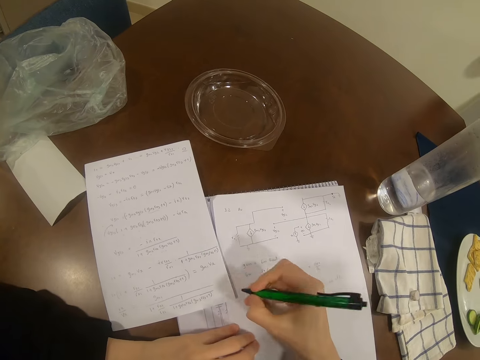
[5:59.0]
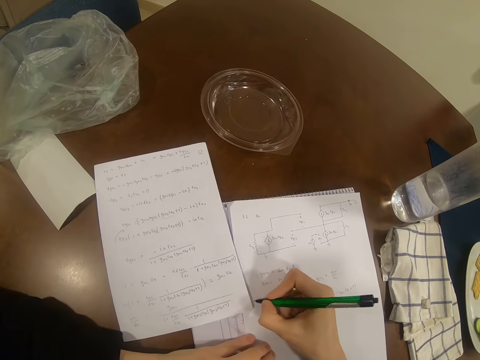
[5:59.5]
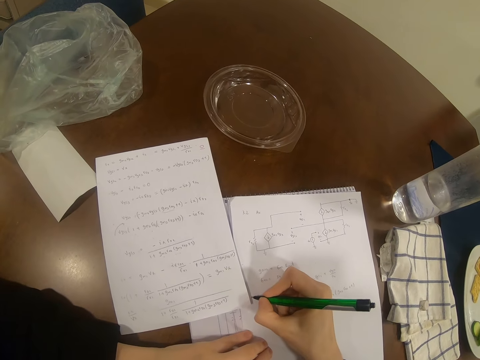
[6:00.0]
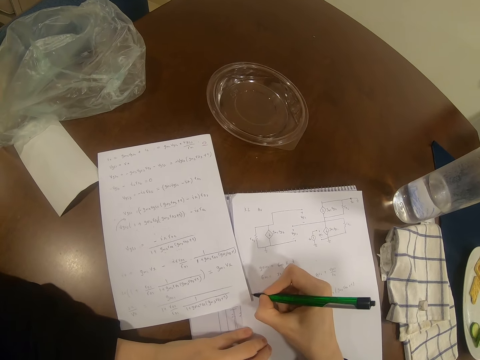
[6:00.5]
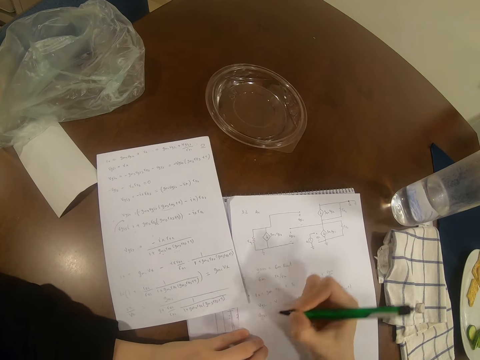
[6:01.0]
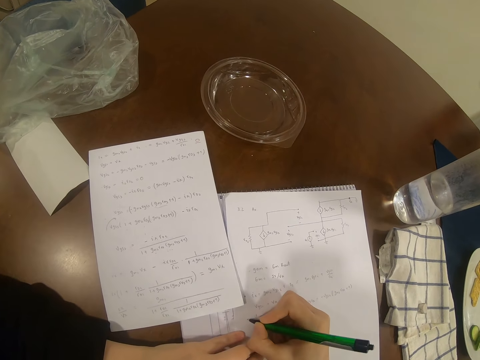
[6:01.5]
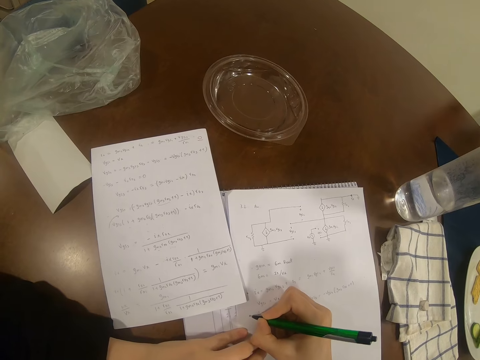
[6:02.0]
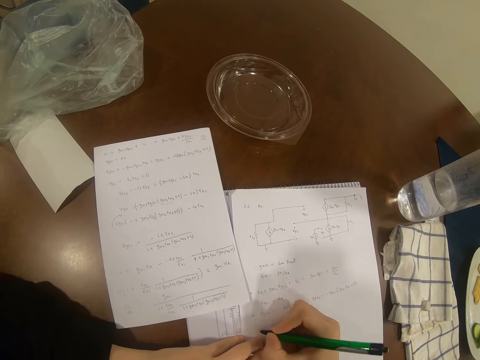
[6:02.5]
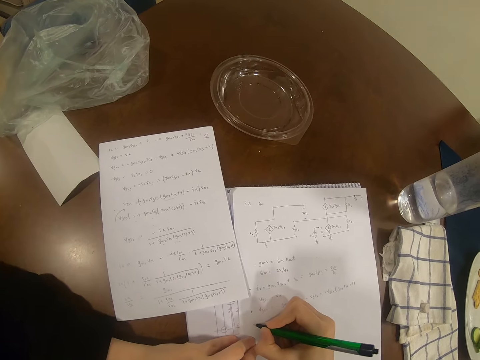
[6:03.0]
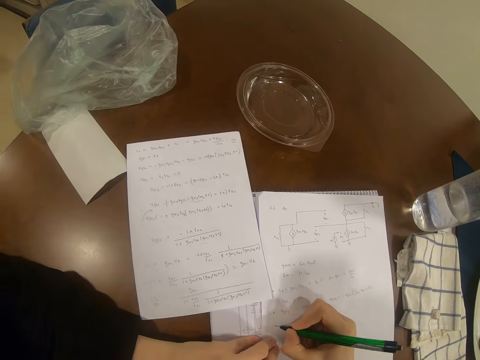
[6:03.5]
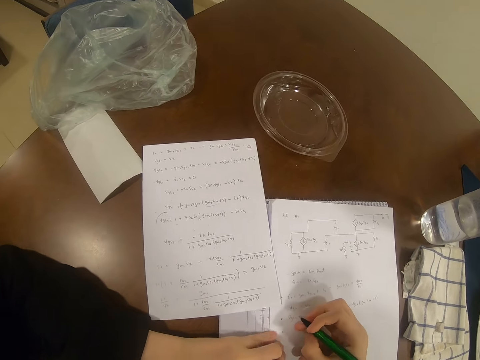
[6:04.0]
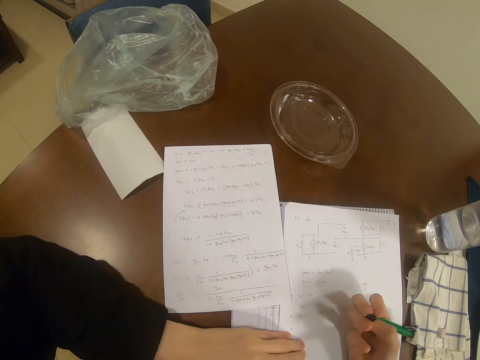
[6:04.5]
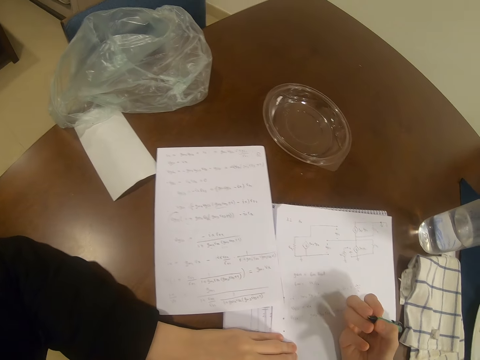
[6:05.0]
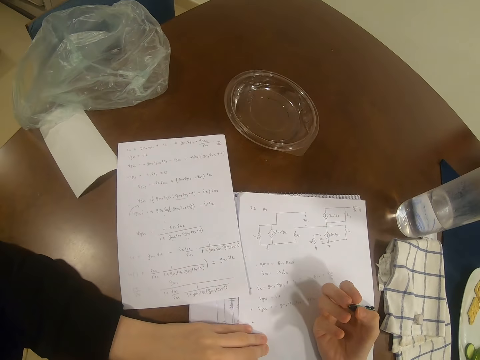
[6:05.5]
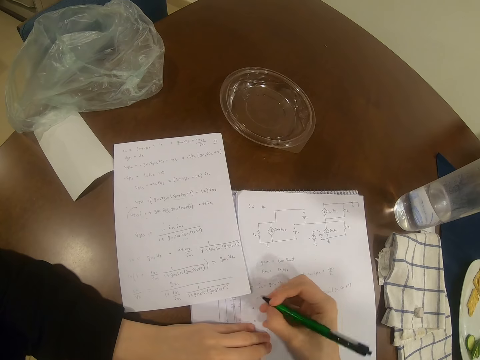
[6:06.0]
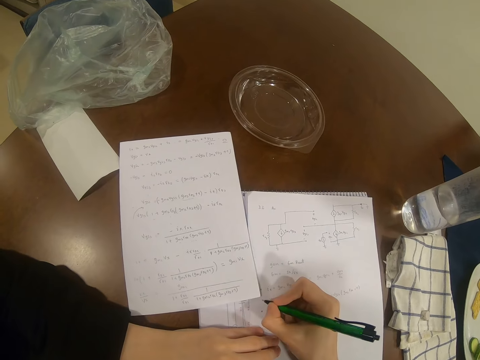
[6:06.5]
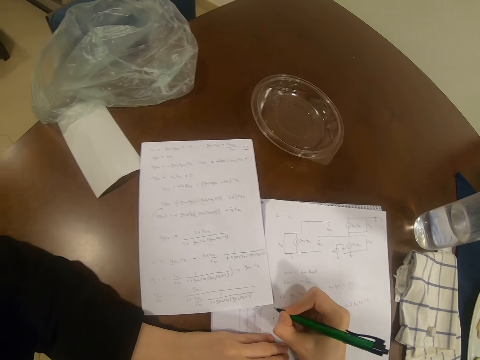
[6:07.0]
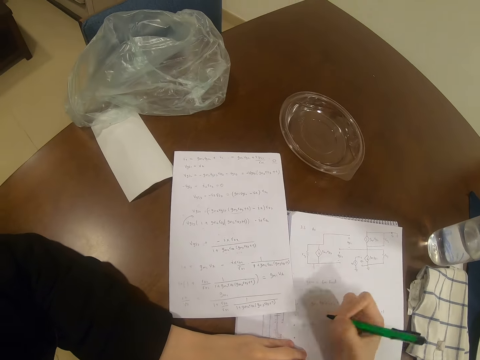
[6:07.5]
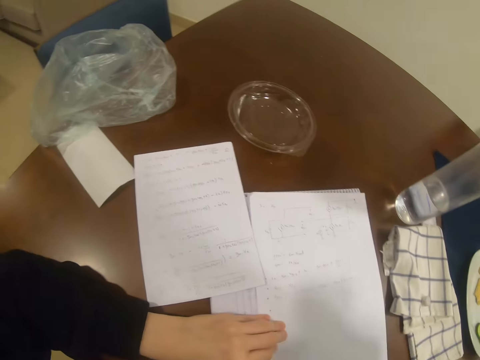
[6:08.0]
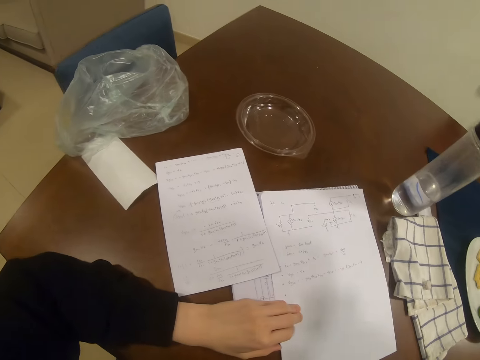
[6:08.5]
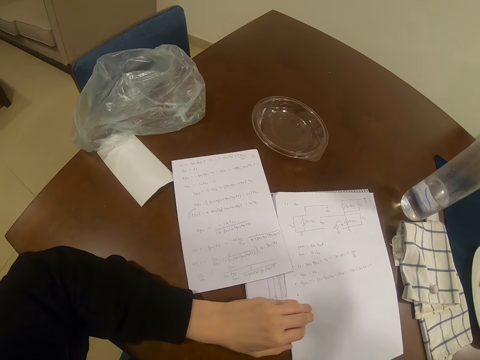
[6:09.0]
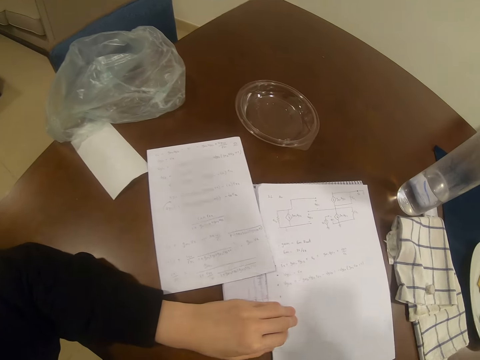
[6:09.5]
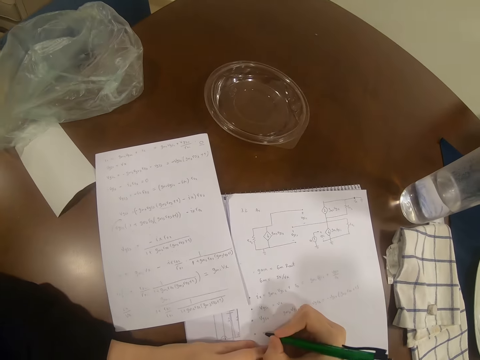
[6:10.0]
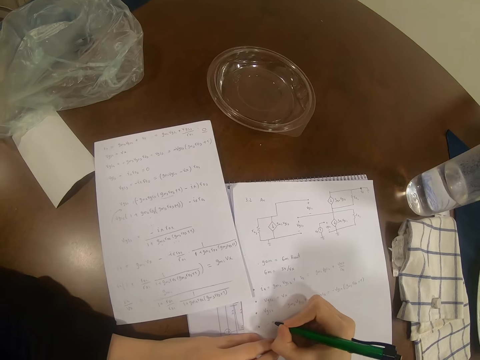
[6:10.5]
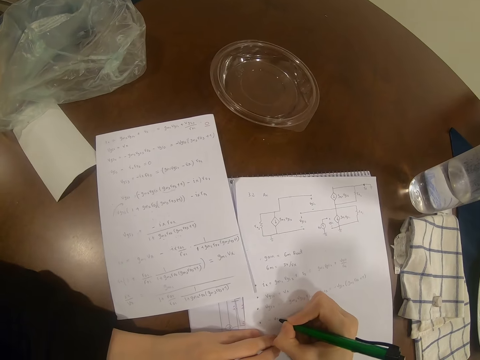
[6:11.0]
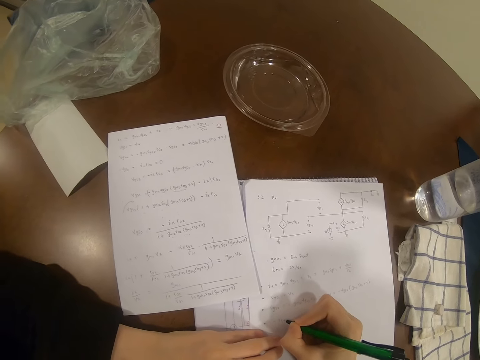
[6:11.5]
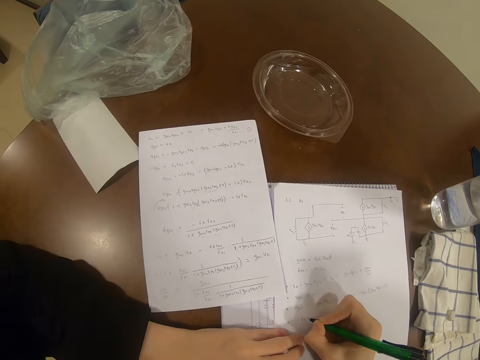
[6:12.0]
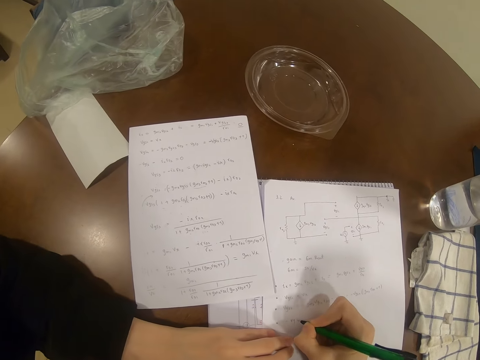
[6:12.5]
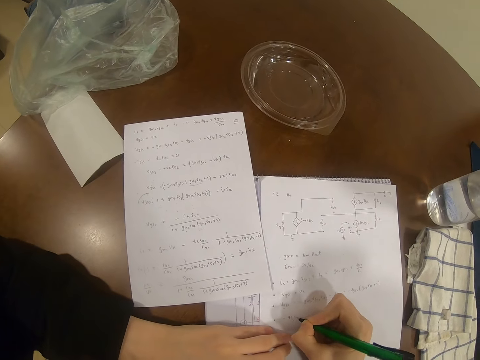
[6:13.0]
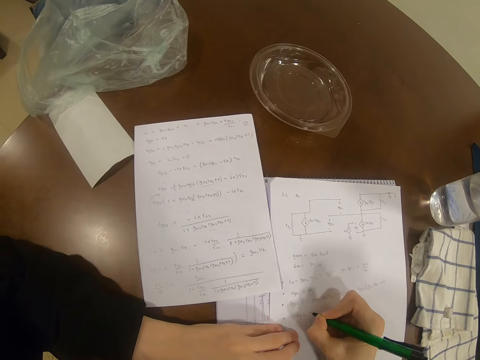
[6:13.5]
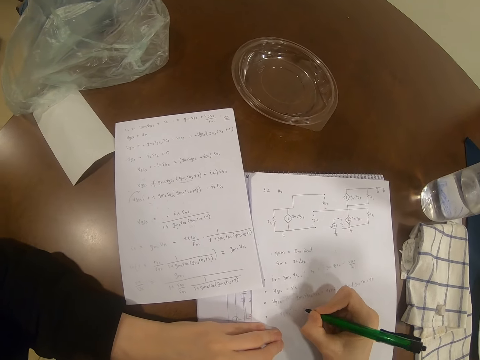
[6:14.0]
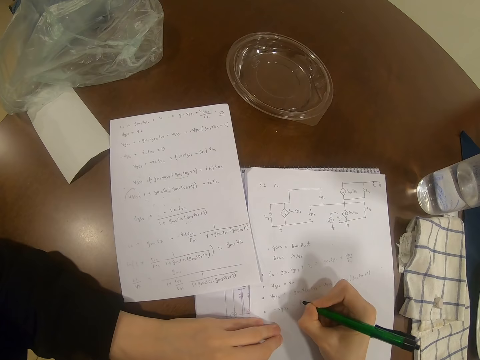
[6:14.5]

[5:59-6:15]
The camera wearer writes on a paper with a pen. They look at the paper. They write on the paper with the pen. They lift their right hand. They write on the paper with the pen.

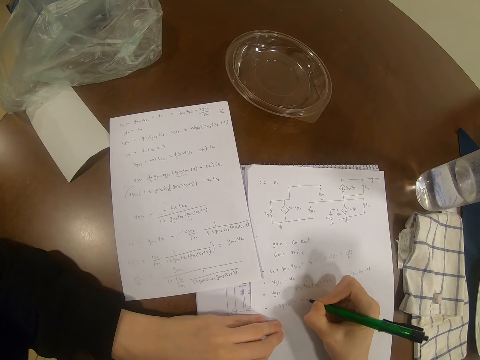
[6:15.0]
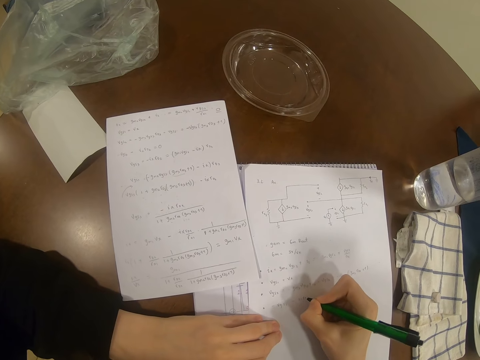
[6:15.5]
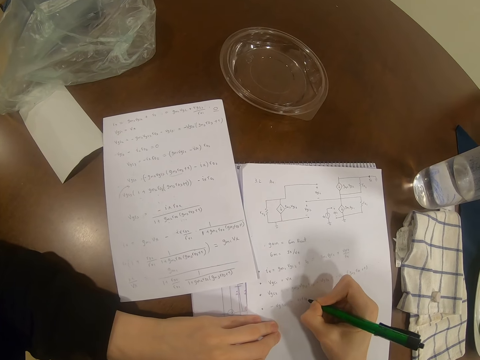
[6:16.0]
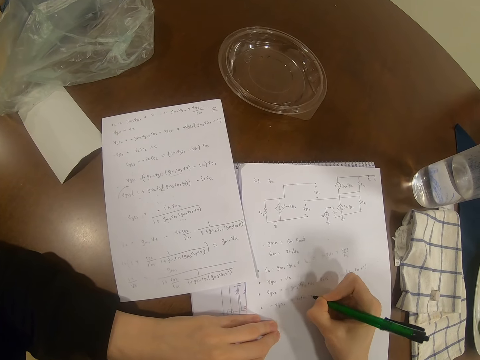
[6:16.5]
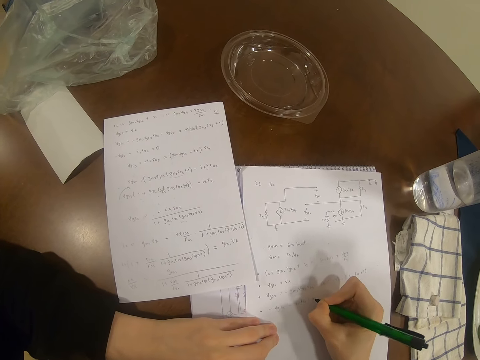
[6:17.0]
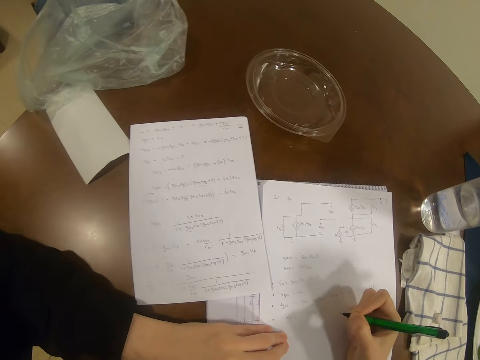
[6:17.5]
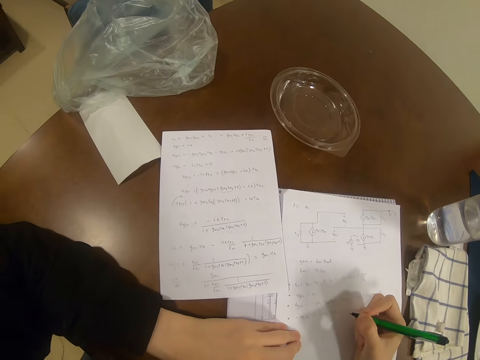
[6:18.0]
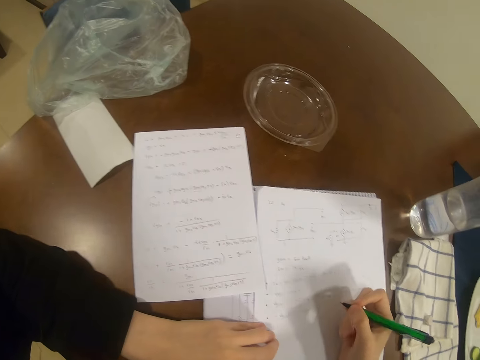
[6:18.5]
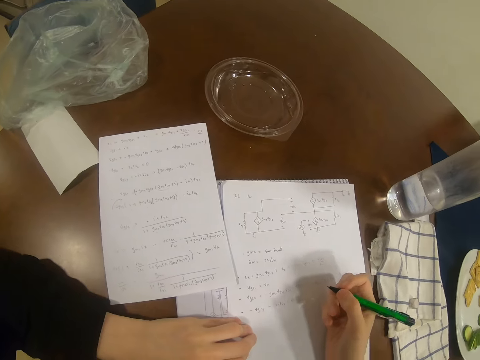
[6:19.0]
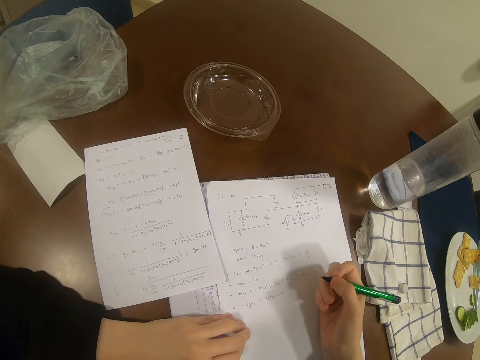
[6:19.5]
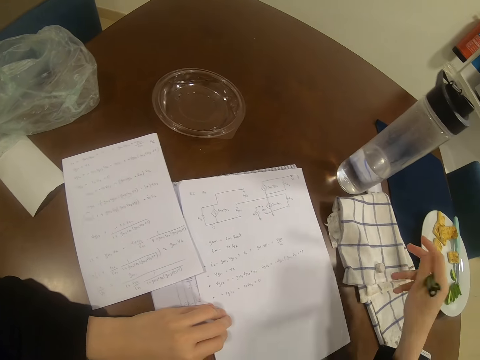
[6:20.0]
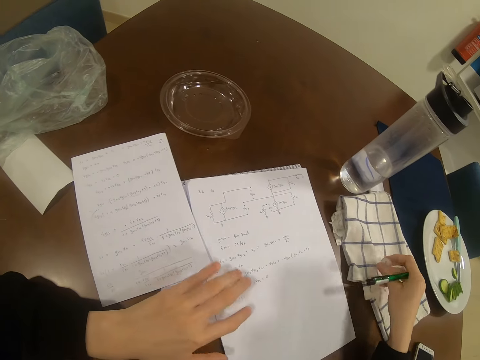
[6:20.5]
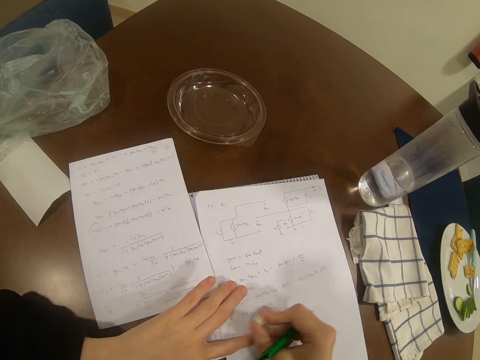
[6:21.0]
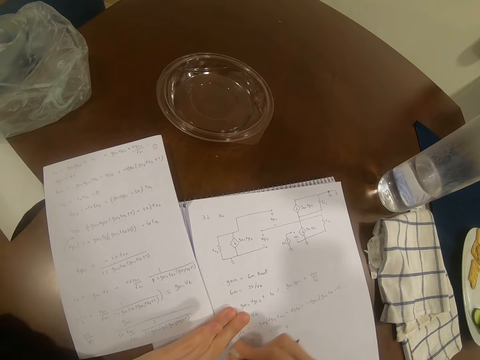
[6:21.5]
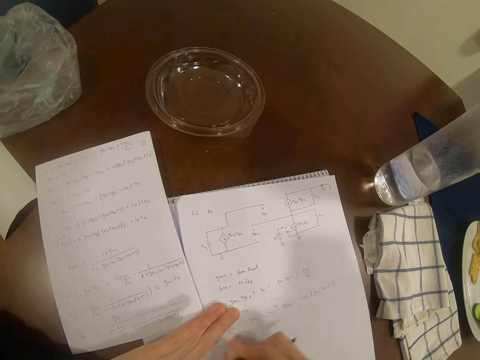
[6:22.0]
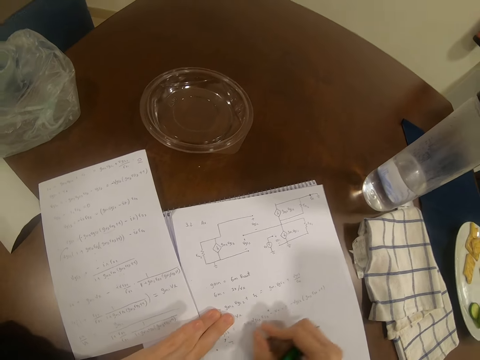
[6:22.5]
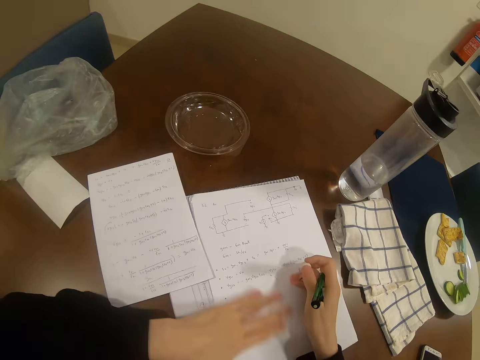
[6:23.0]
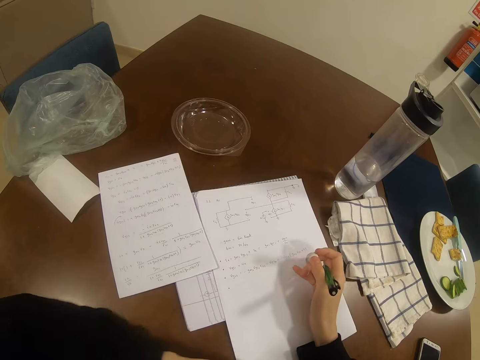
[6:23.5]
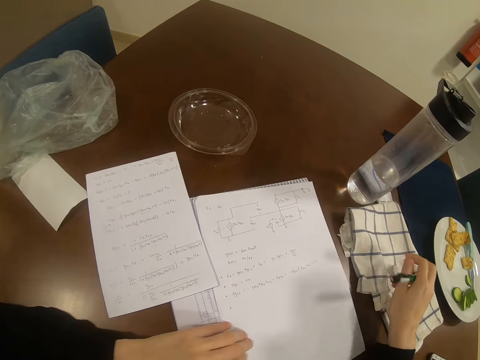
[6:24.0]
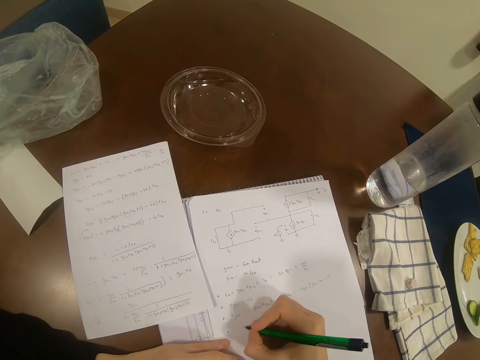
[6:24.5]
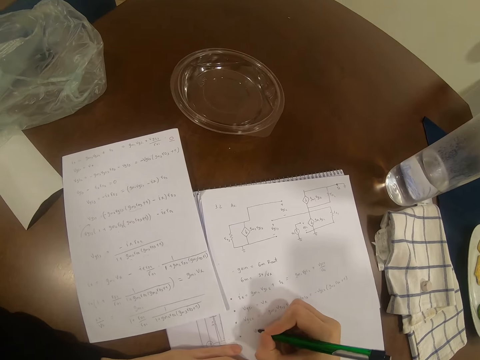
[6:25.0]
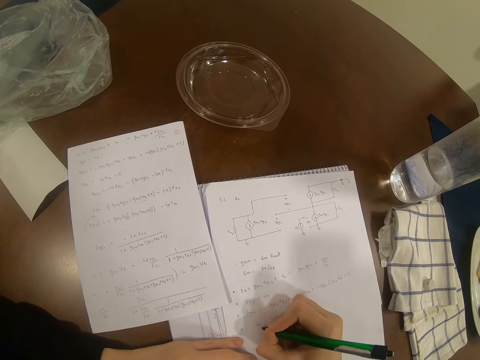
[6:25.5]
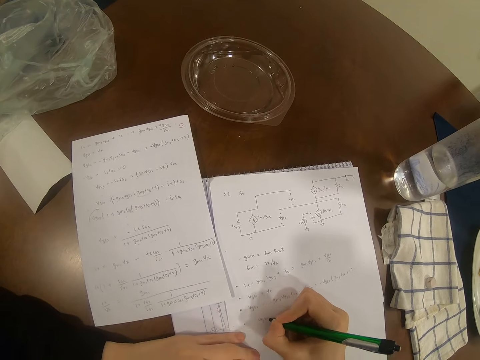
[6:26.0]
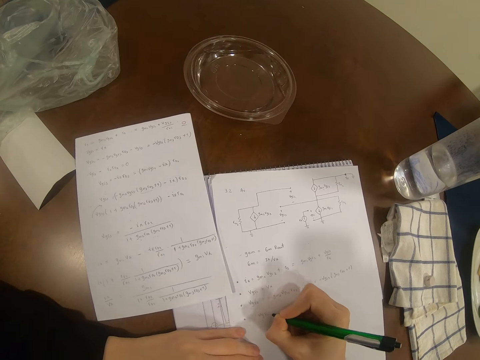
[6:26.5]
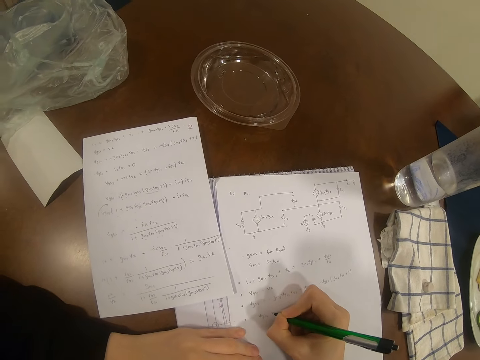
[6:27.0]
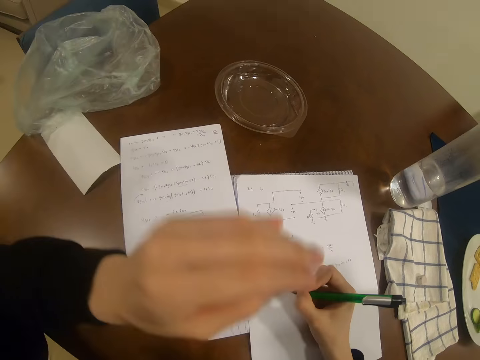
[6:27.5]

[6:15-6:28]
The camera wearer lifts a pen from the paper. They pick an eraser from the cloth, erase on the paper with the eraser, and wipe the paper with the left hand. They place the eraser on the cloth. They write on the paper with the pen.
